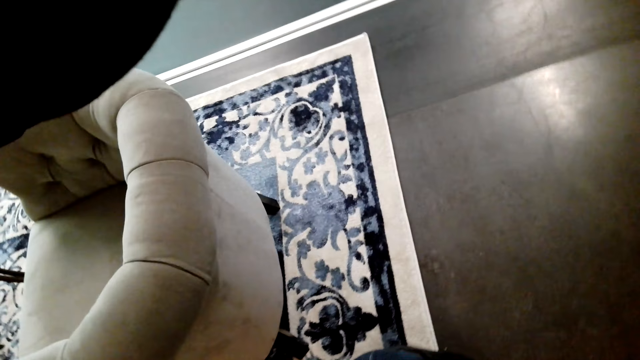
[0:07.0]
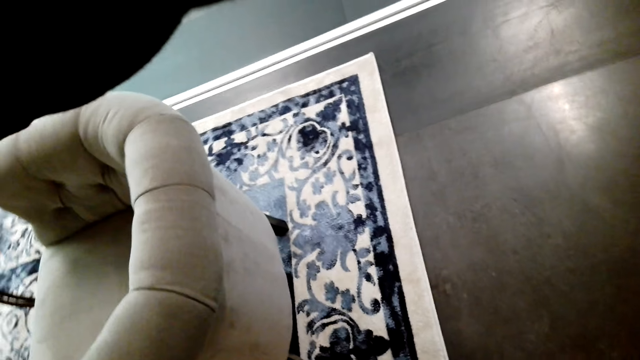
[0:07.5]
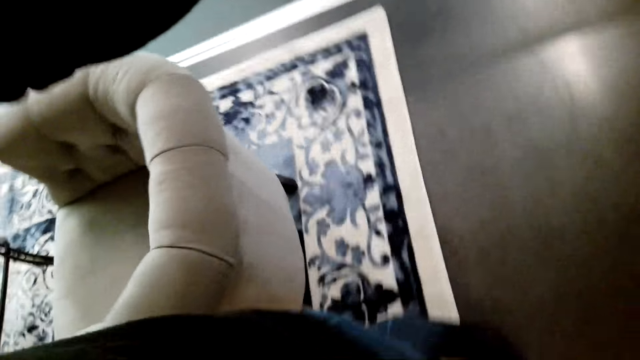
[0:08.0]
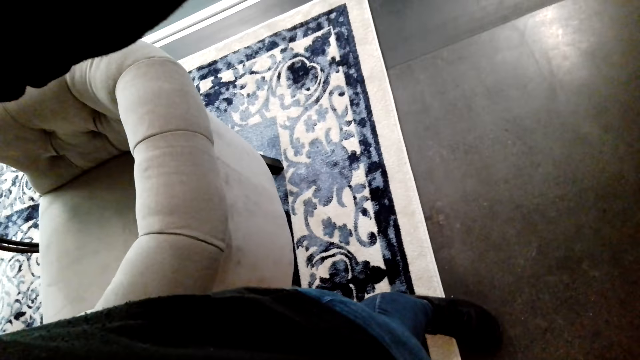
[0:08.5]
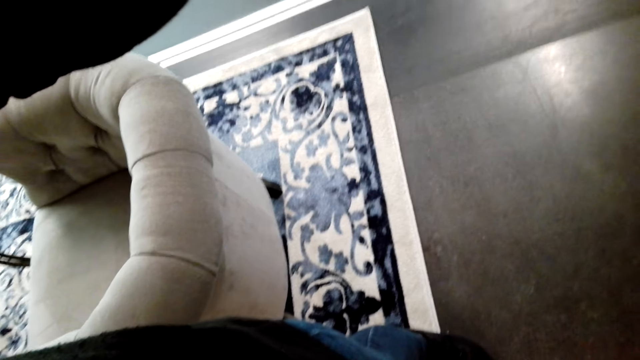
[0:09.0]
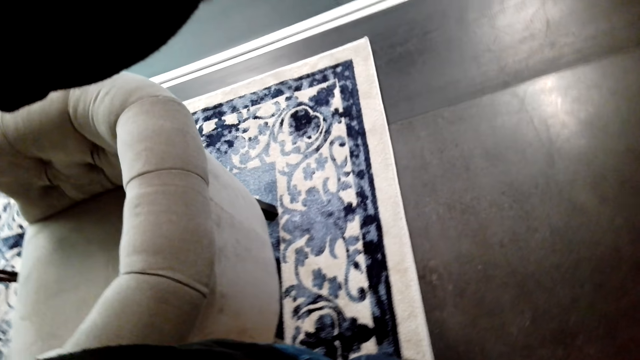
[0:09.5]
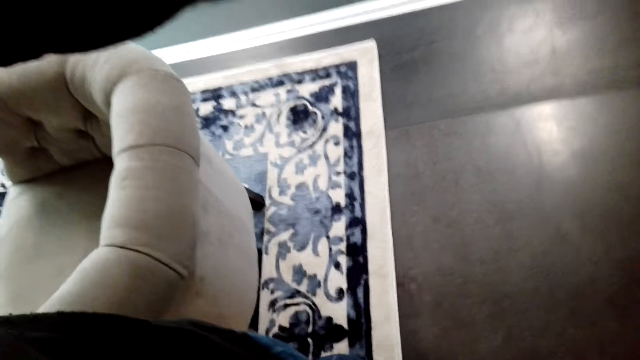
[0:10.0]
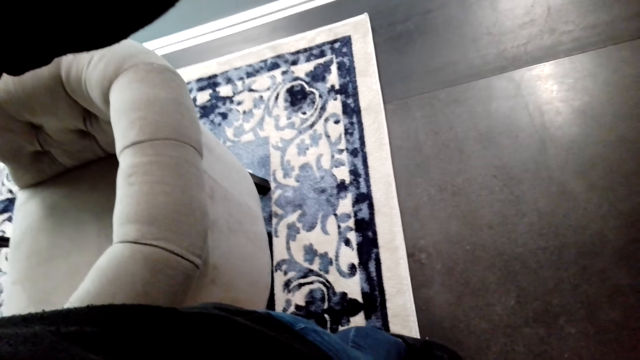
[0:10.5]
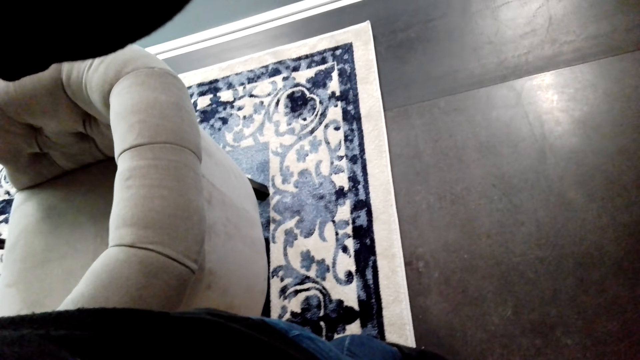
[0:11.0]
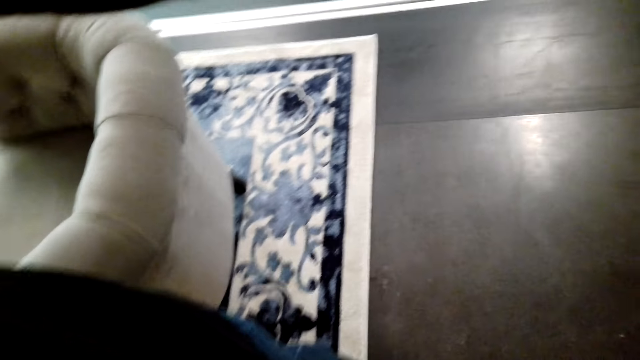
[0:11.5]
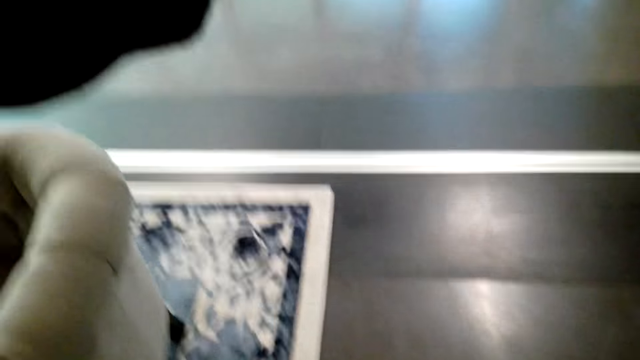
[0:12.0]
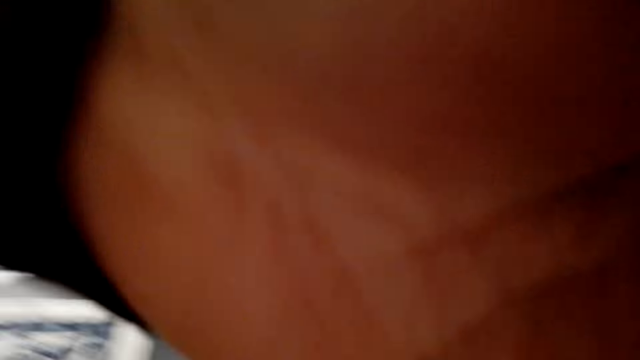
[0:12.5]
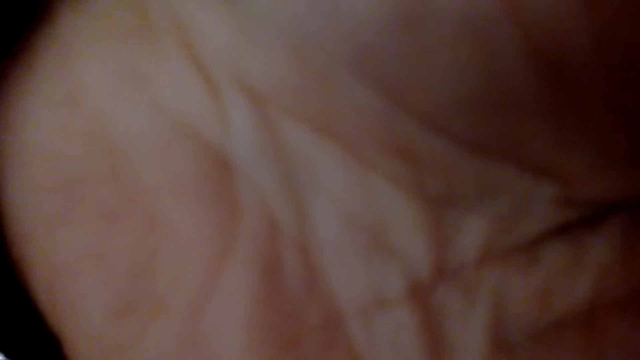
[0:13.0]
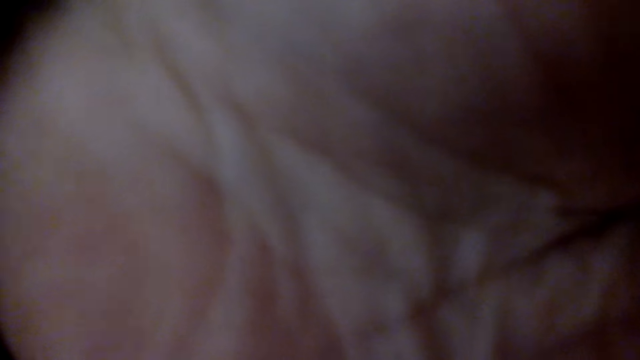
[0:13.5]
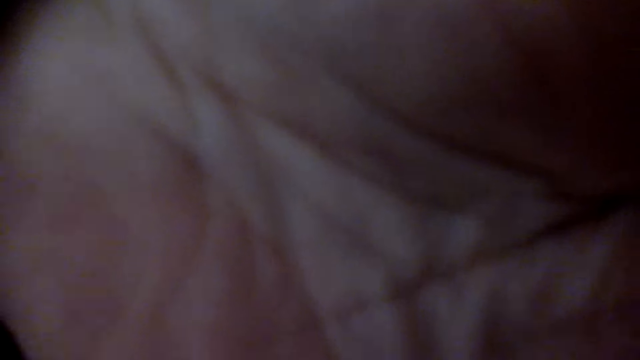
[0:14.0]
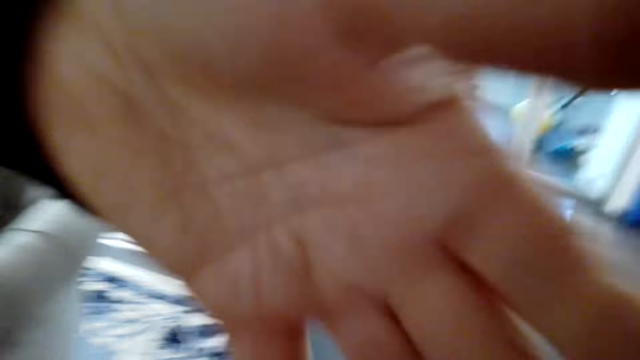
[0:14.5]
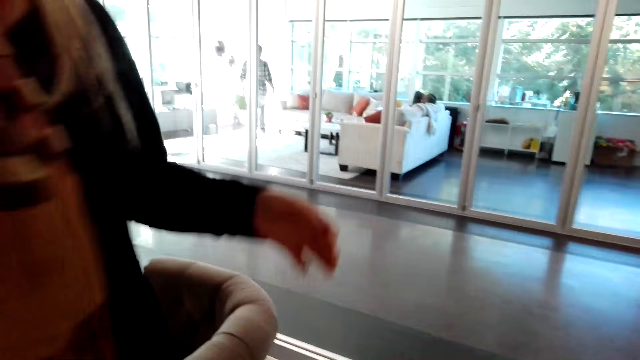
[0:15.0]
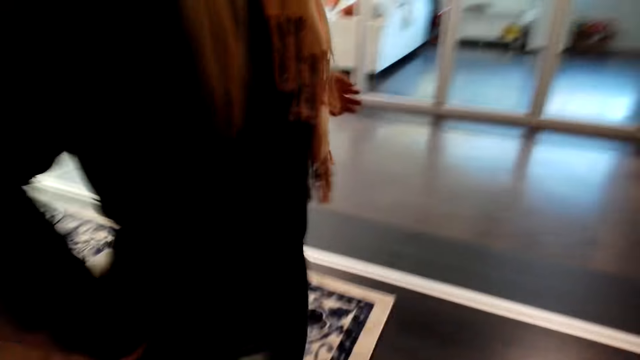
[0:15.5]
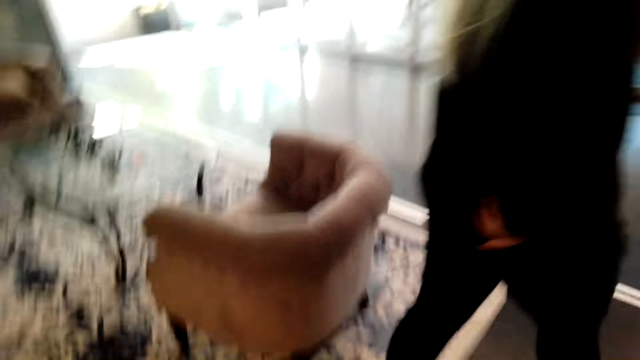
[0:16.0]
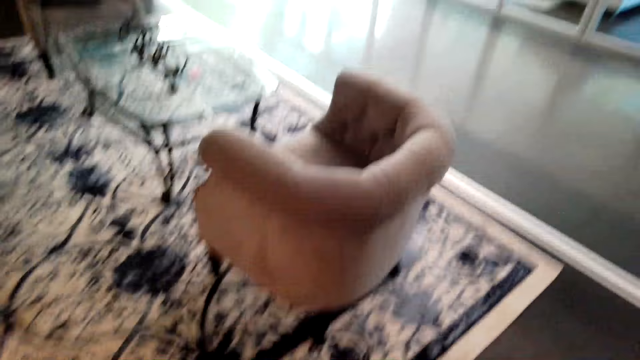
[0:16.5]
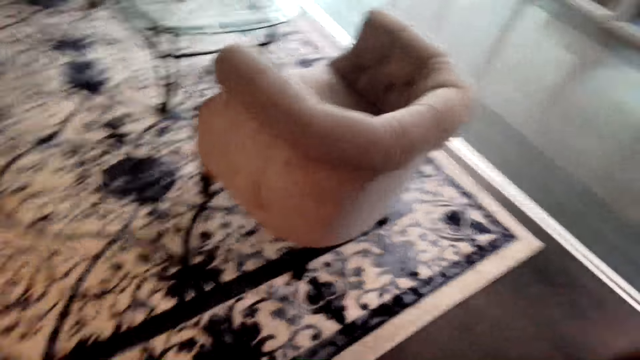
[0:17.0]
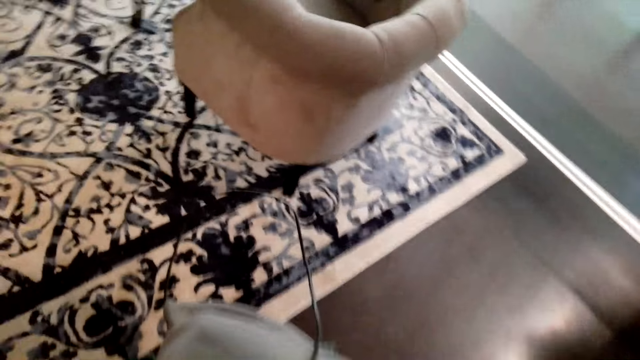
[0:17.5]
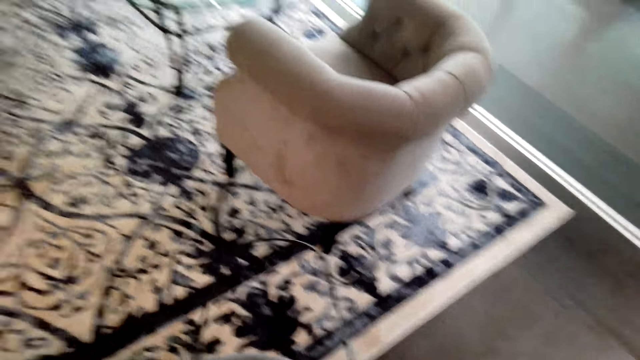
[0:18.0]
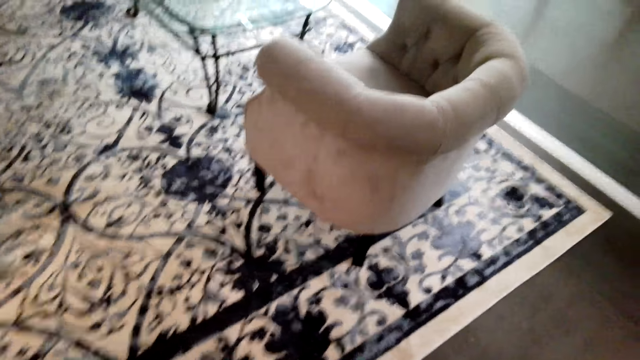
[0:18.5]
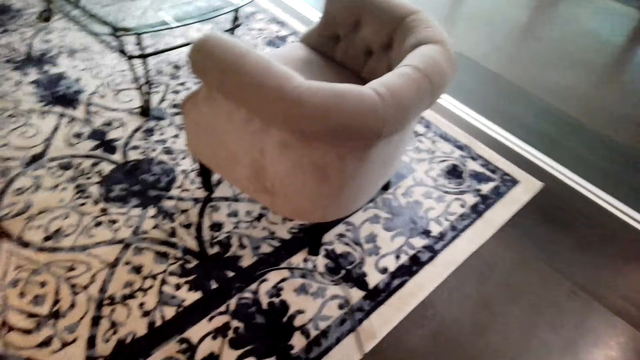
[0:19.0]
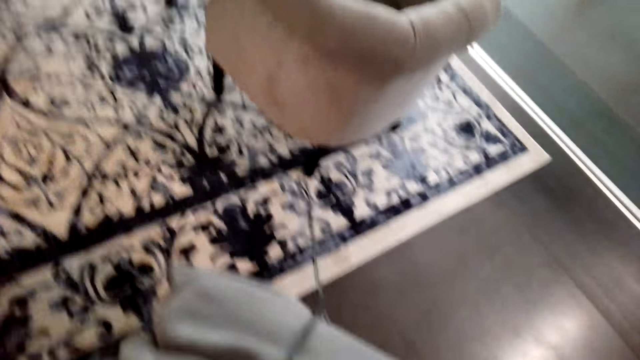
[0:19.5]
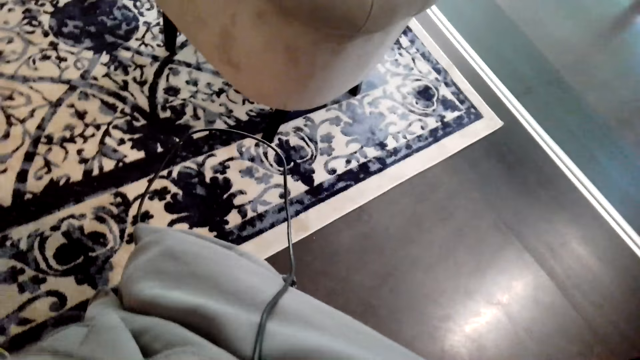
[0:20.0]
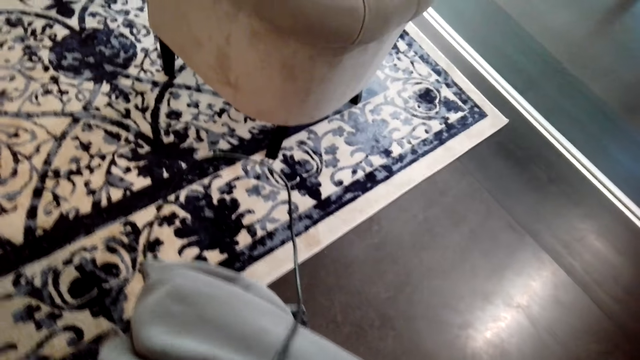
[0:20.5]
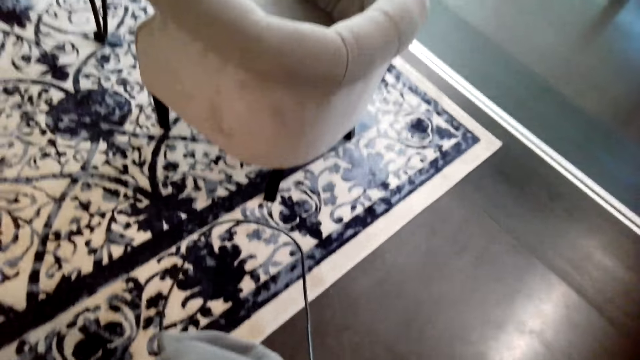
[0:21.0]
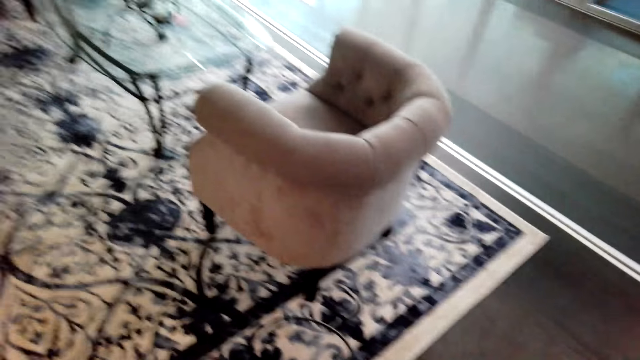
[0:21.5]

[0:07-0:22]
A woman adjusts the camera. The woman converses with the camera wearer. The camera wearer responds to the woman. The woman fixes a camera on the camera wearer's head and blocks the camera with her hands. The camera wearer converses with the woman. The woman converses with the camera wearer and walks around the room. The camera wearer looks around the house.

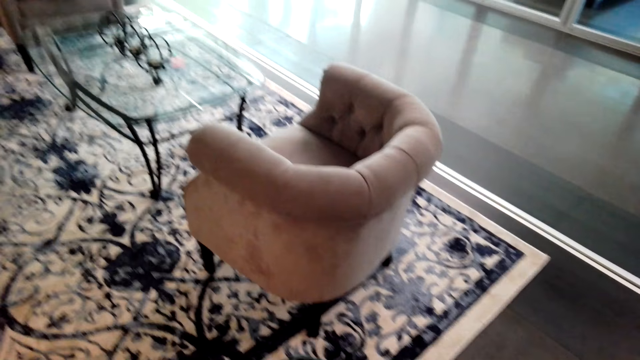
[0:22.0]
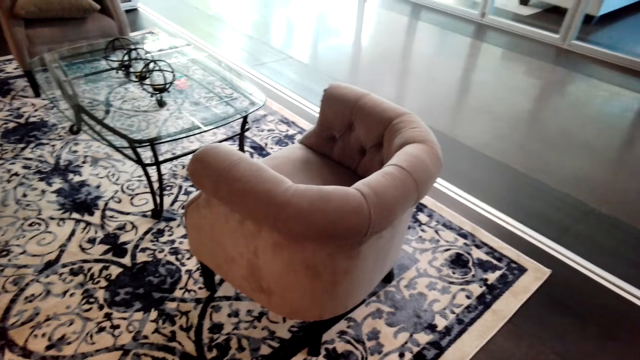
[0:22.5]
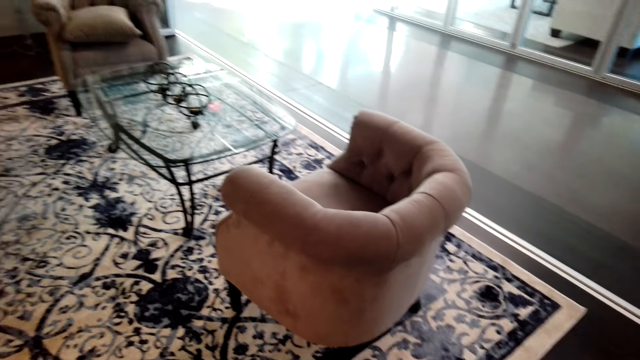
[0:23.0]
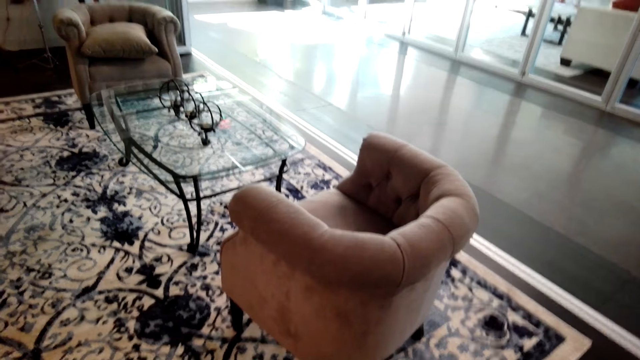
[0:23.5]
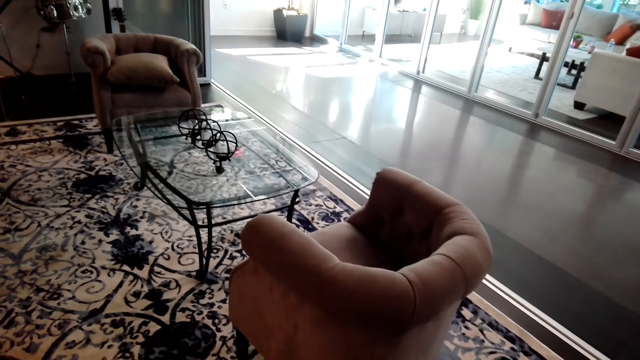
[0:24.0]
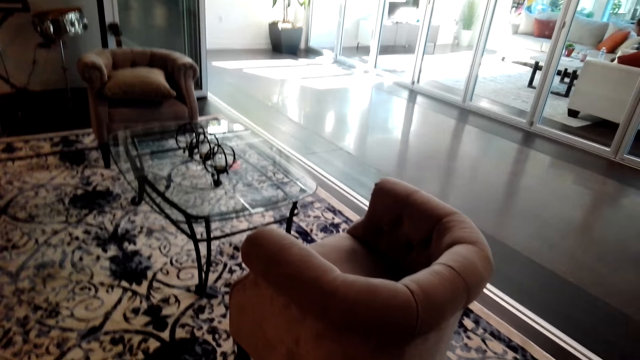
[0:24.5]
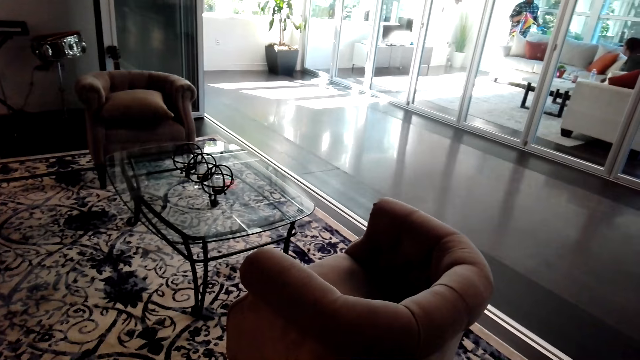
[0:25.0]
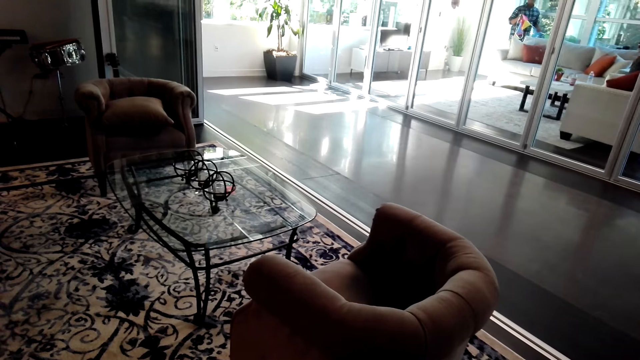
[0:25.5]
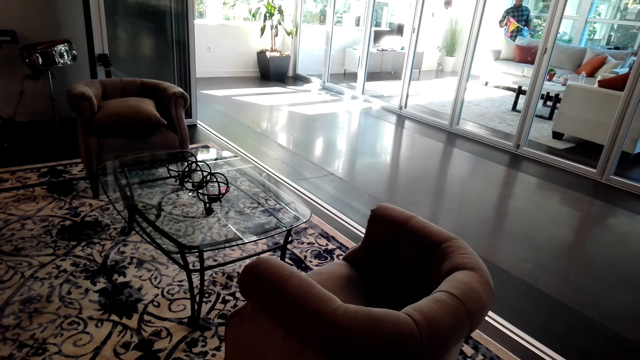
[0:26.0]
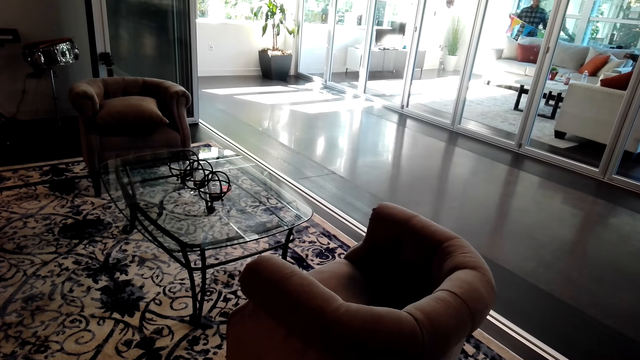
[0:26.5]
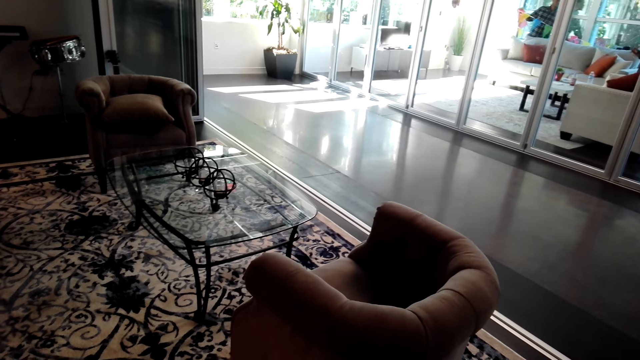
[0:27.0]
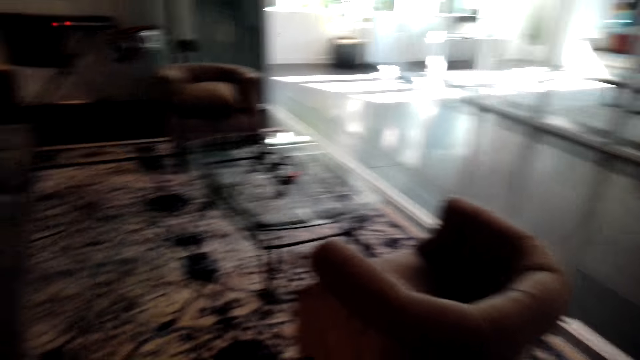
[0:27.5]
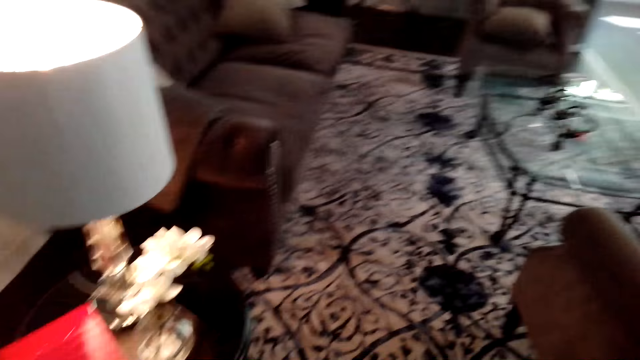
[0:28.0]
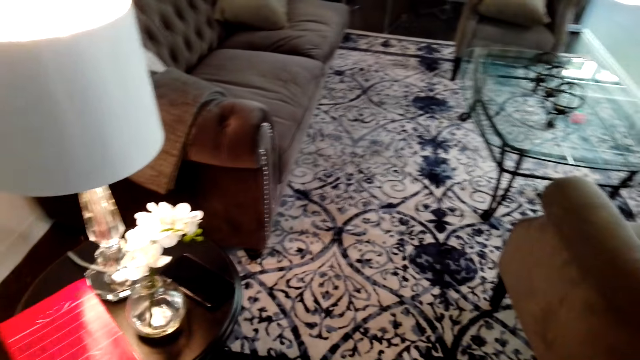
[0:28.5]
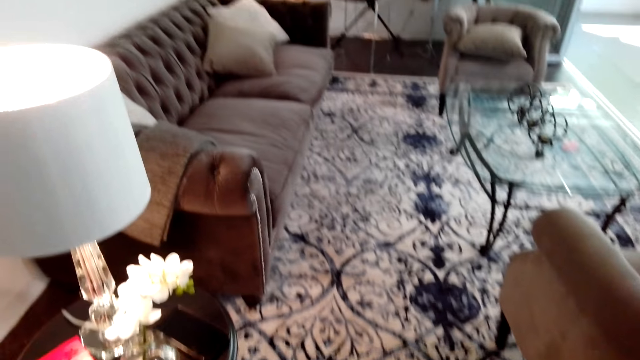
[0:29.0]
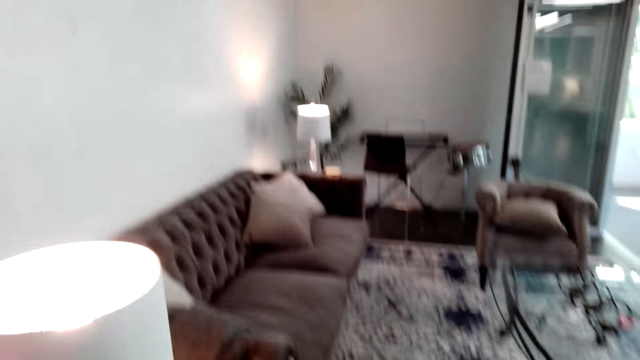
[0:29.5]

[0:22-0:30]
The camera wearer looks around.
